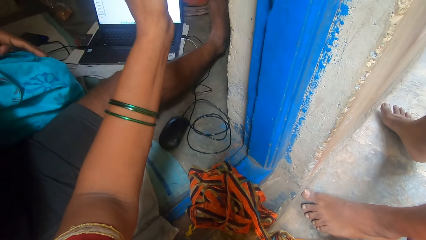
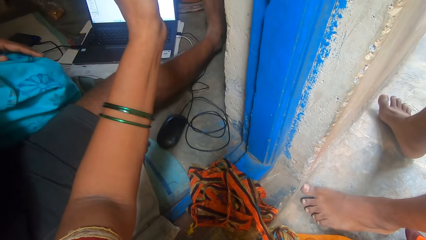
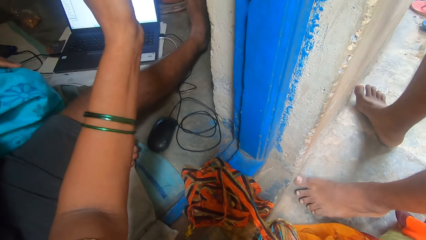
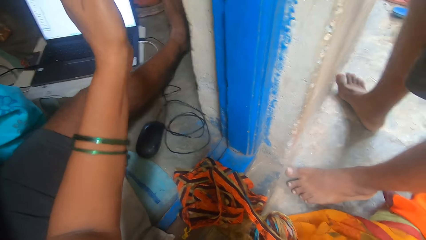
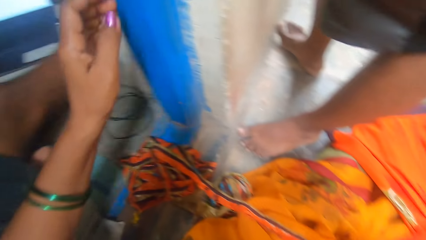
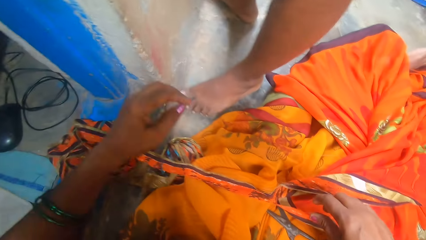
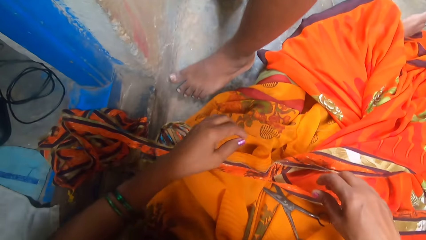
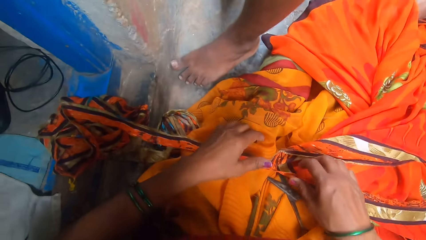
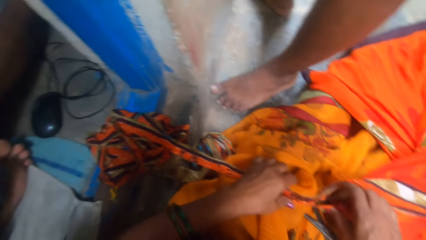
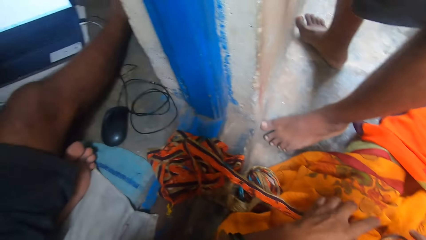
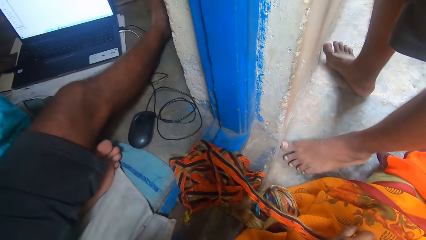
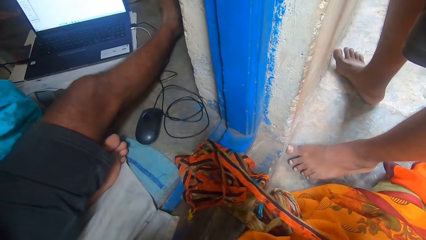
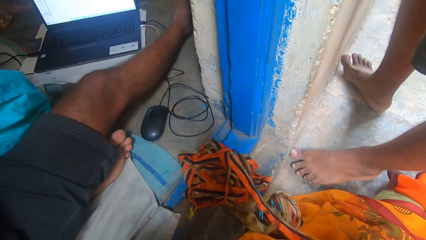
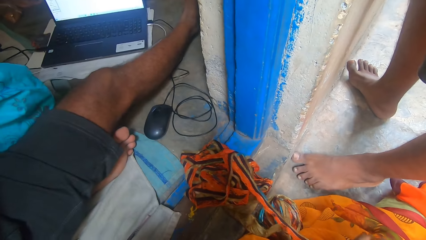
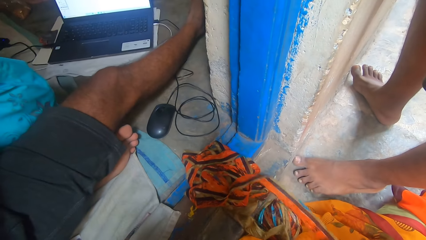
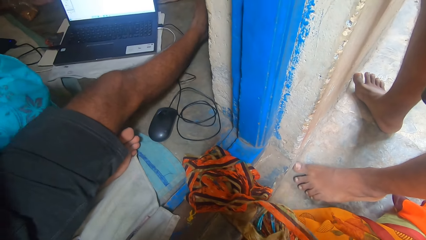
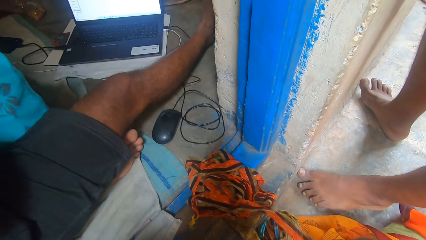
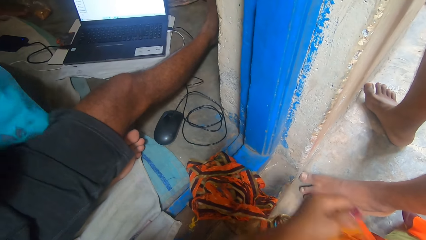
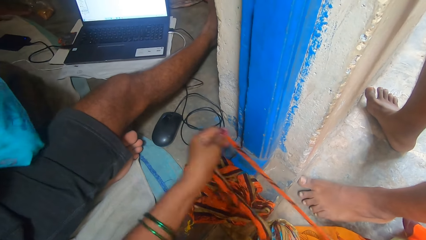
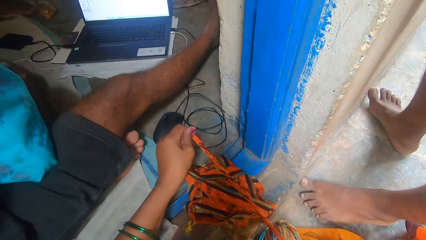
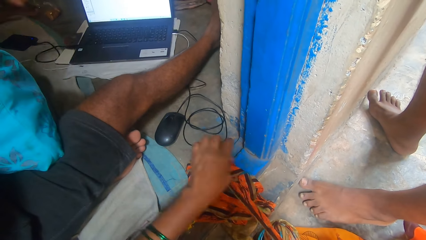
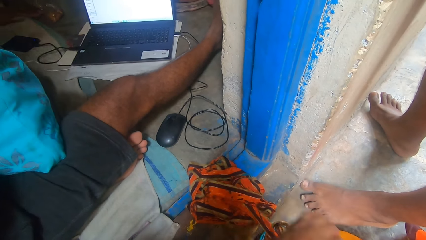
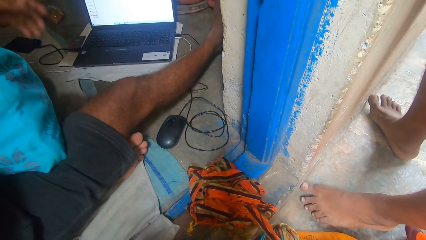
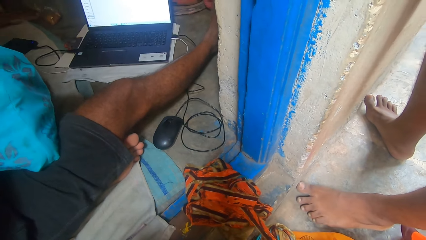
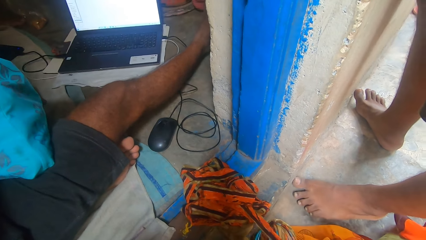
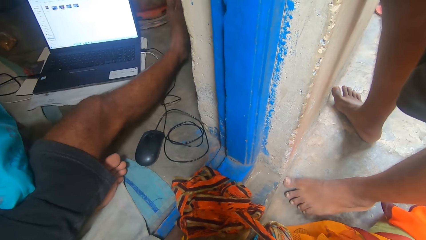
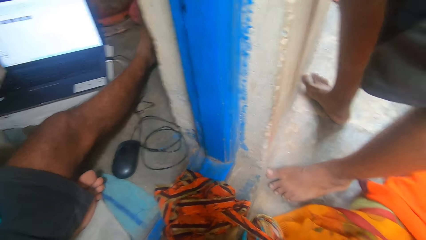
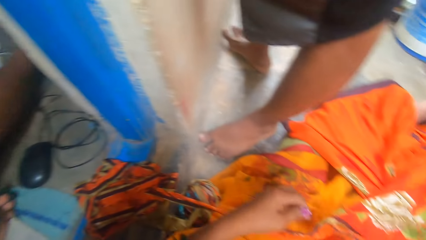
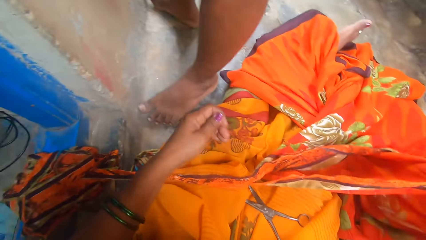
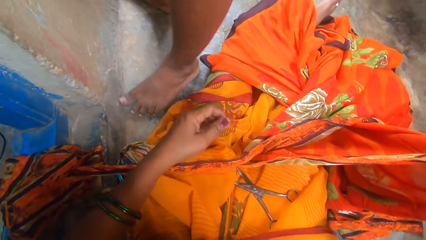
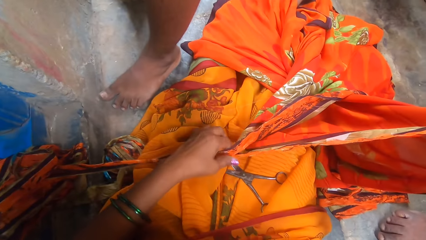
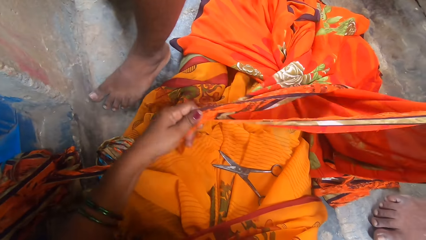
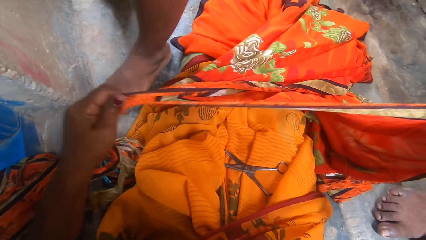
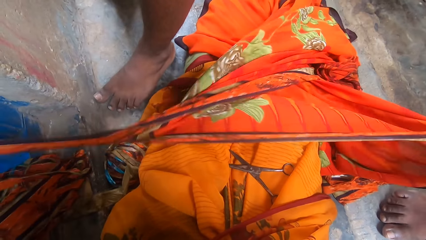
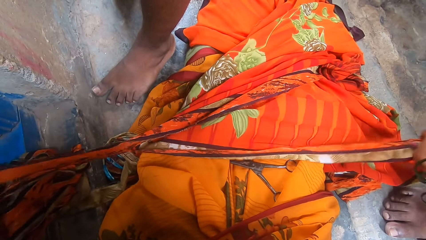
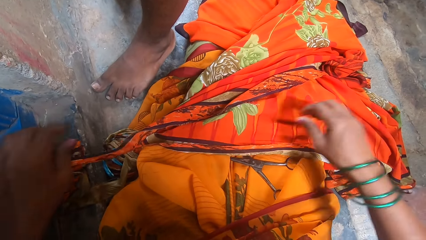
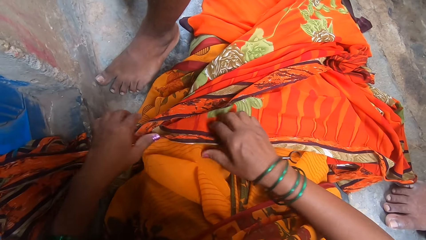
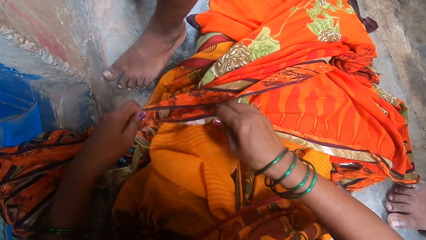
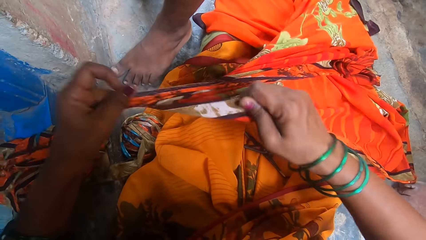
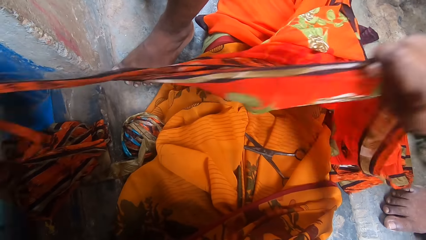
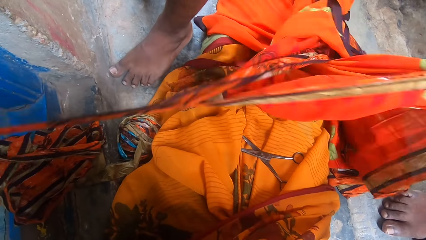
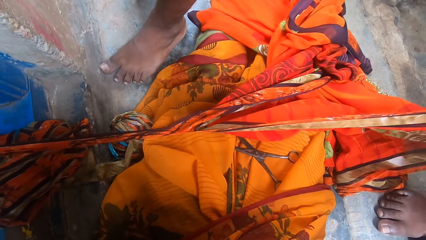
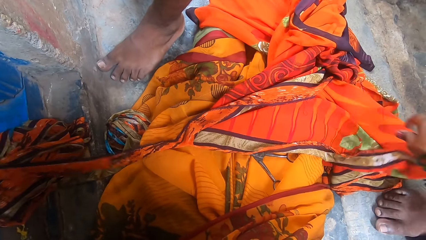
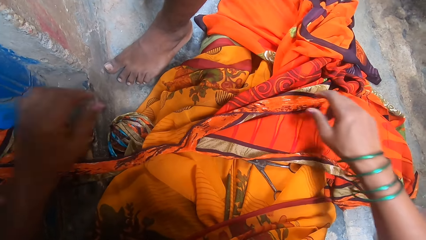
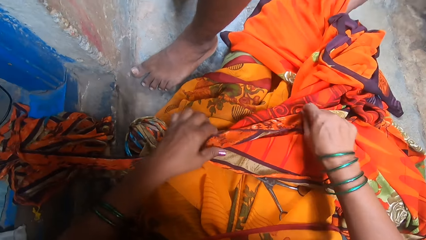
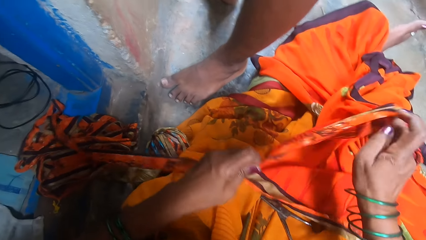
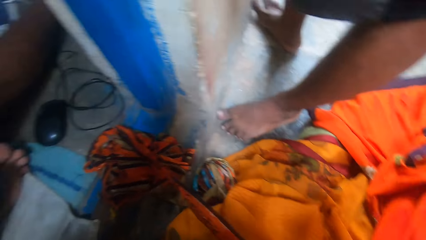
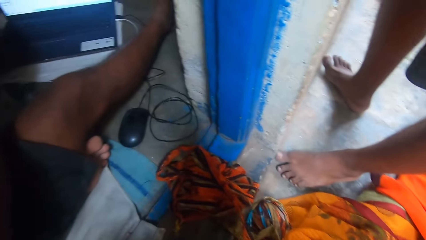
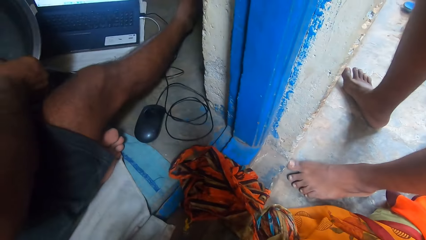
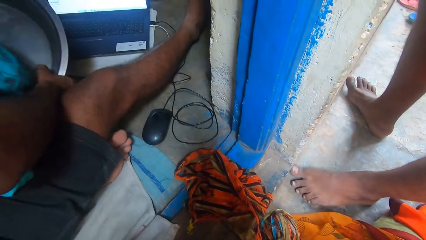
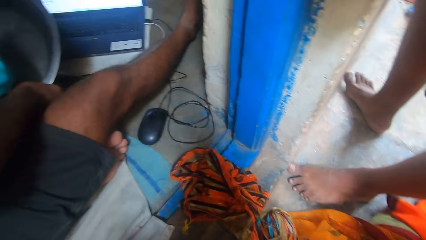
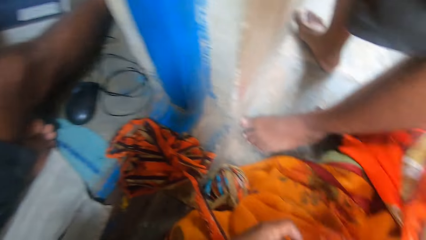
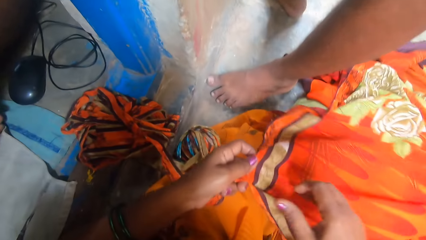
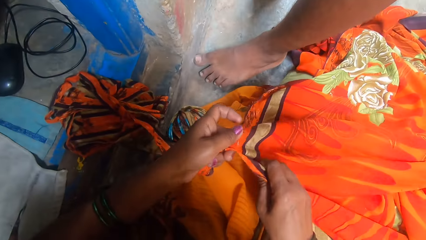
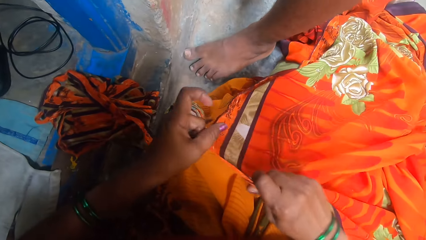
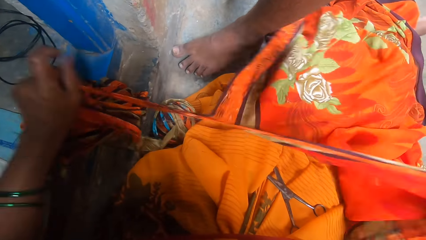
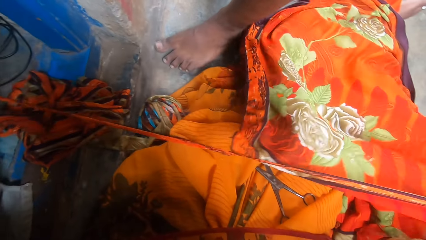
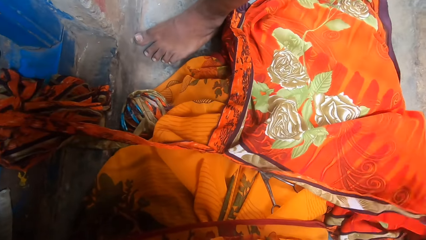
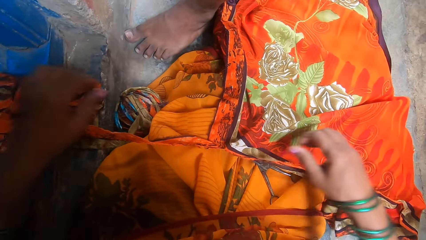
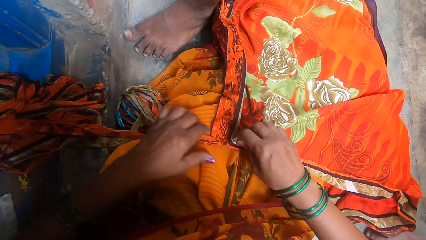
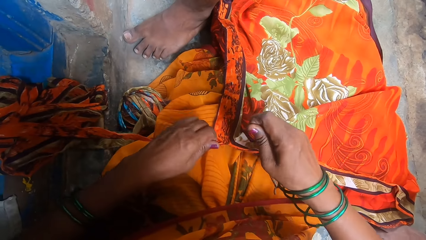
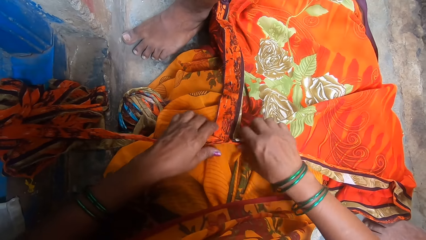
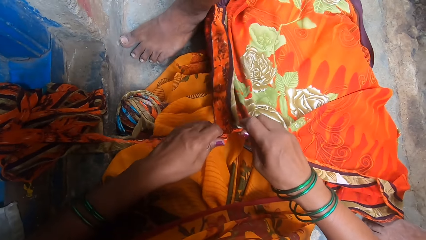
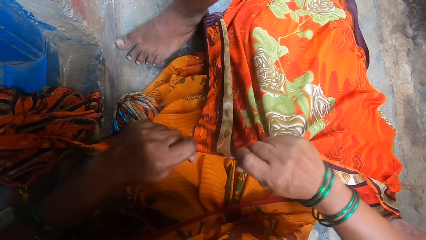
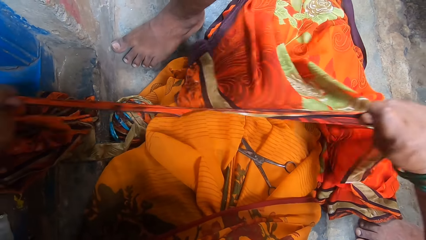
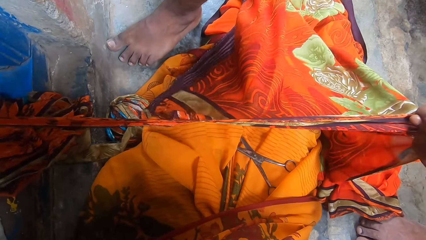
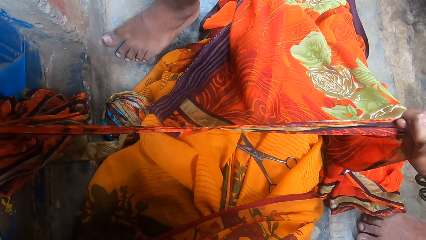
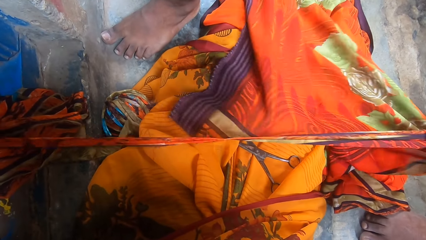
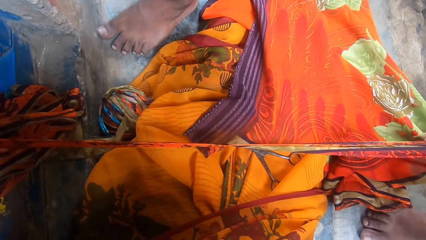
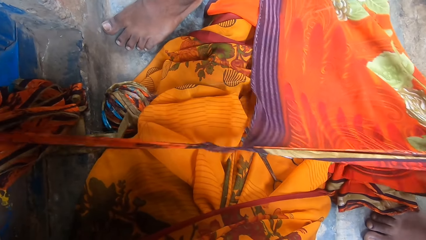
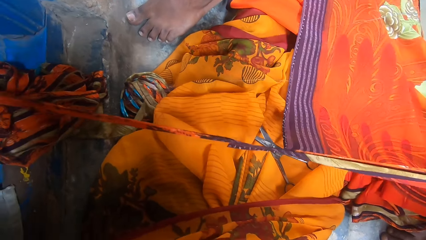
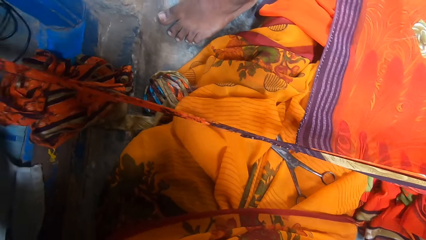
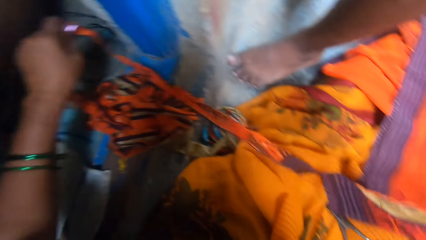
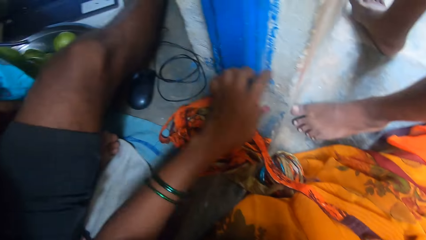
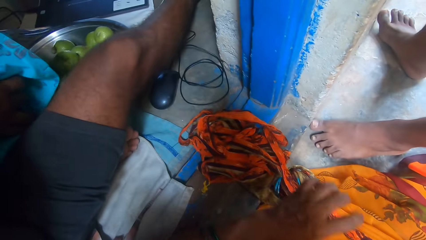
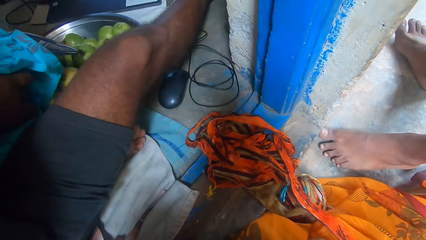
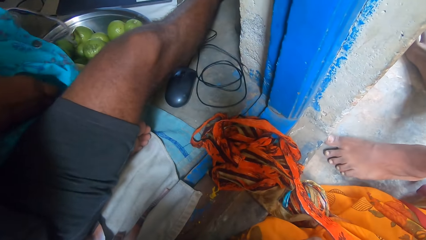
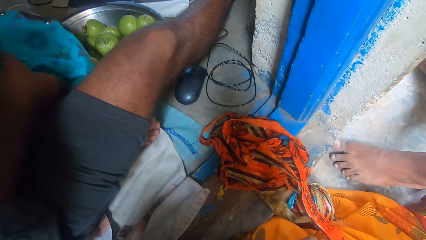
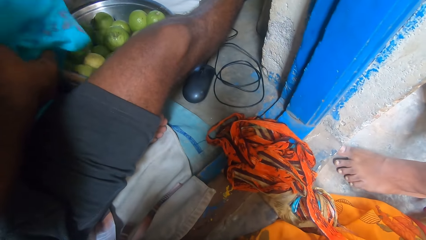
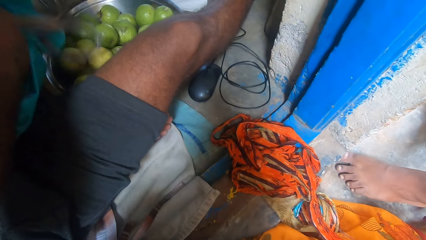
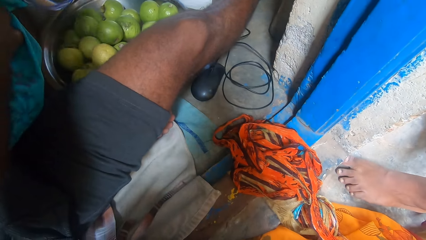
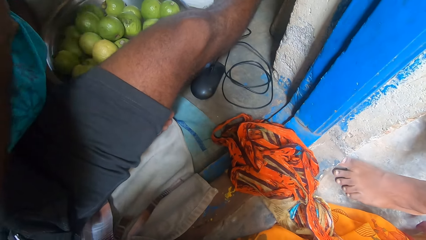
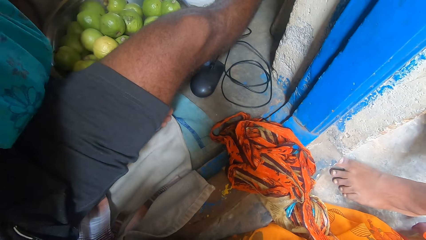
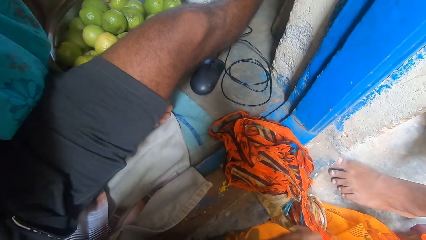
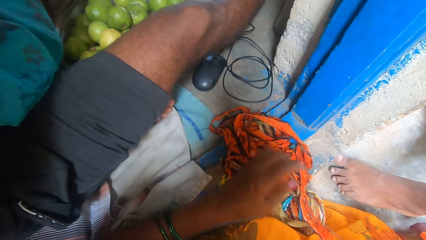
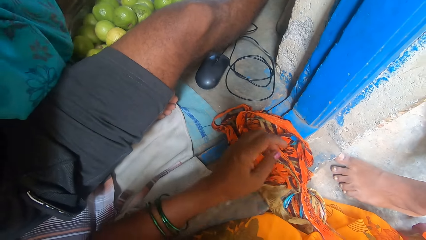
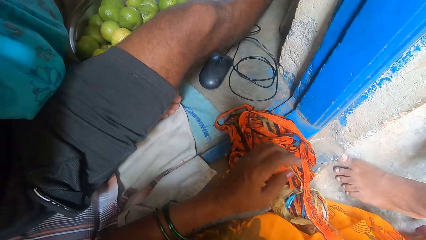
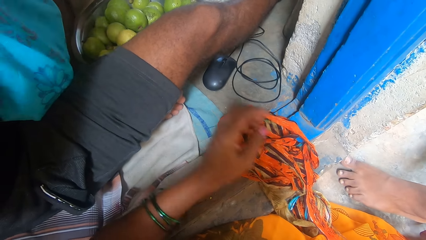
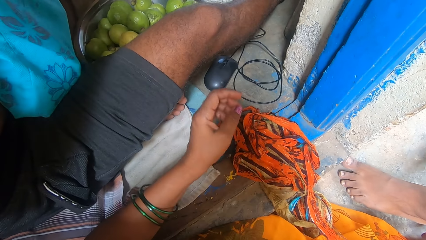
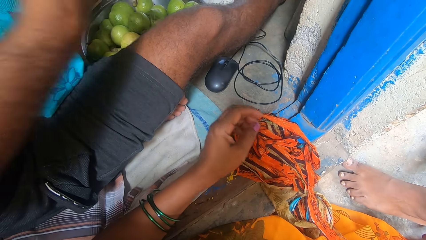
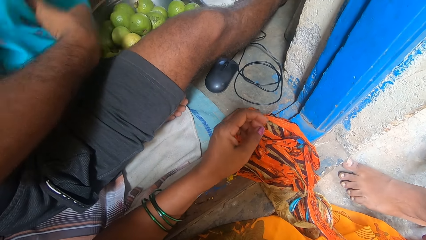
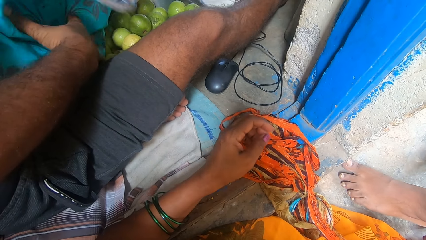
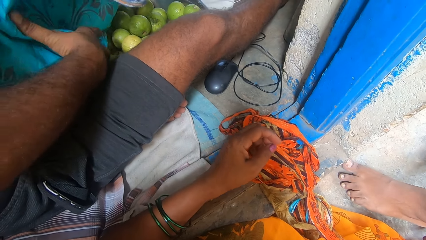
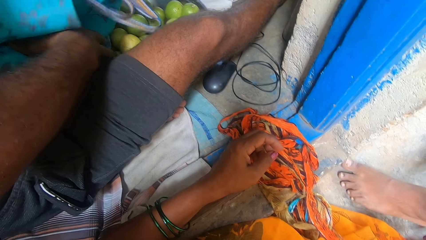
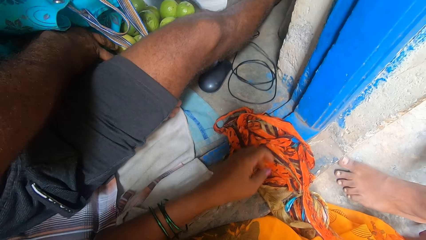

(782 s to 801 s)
The camera wearer uses gestures. A man moves his legs. The camera wearer turns around. They hold the fabric. They tear the fabric. They turn around. A boy sits next to the camera wearer. The camera wearer tears the fabric. They turn around. Another man holds a stainless bowl. The camera wearer turns around. They tear the fabric. The boy sits next to the camera wearer. The camera wearer turns around. The other man puts guava fruit in the stainless bowl. The camera wearer holds the woven bag. They move a hand close to the other man. A man pours guavas on the tray.
